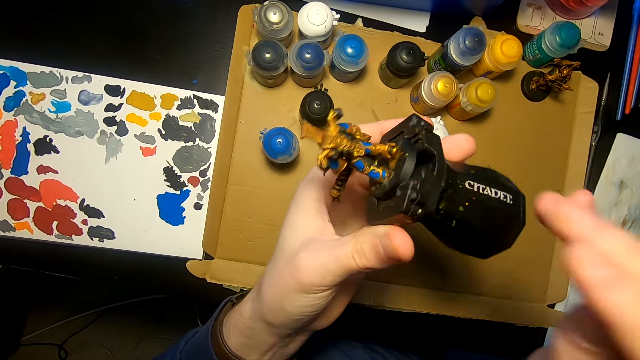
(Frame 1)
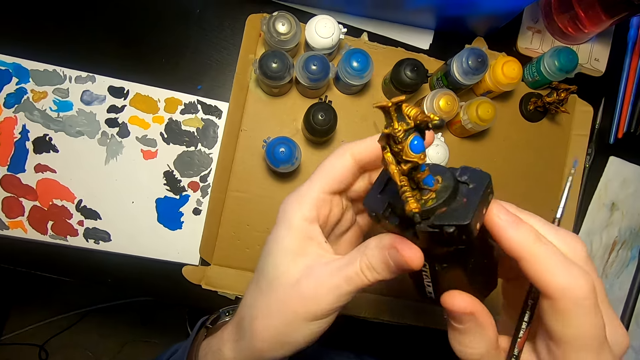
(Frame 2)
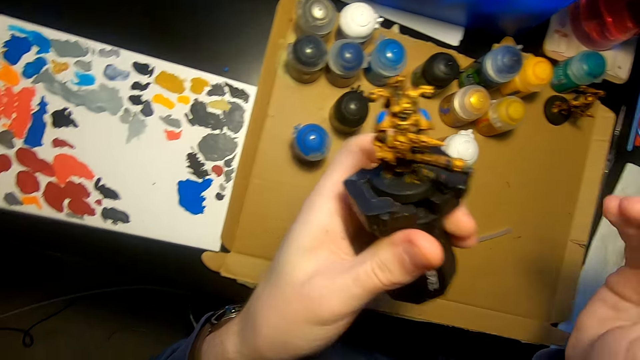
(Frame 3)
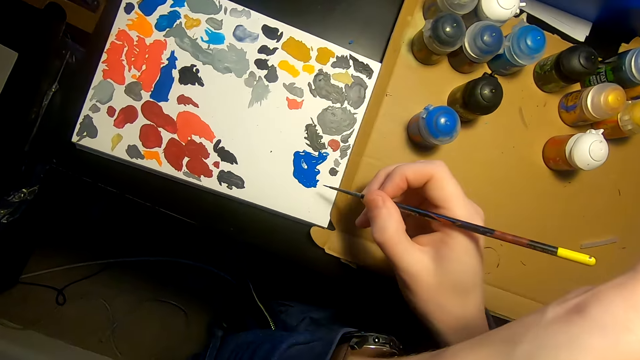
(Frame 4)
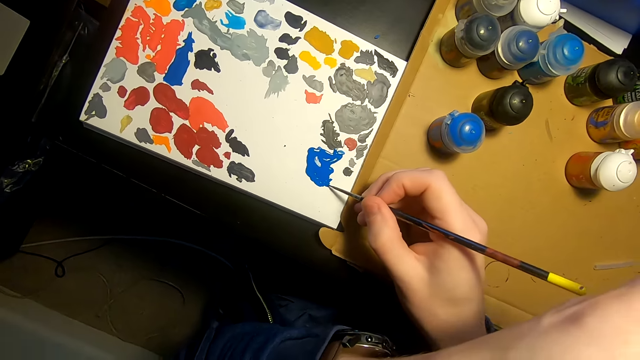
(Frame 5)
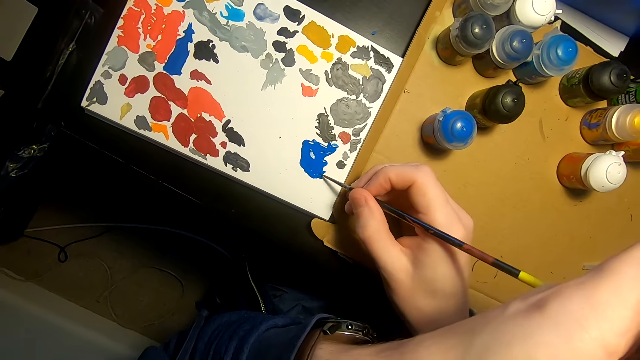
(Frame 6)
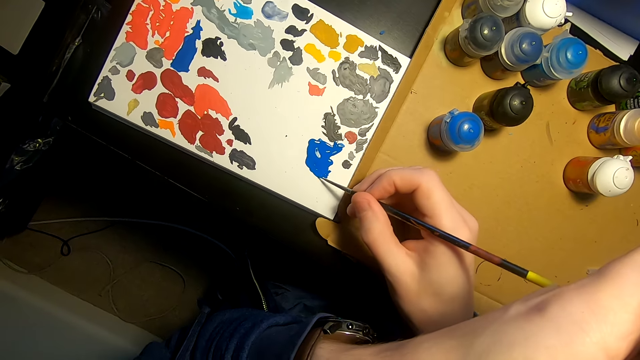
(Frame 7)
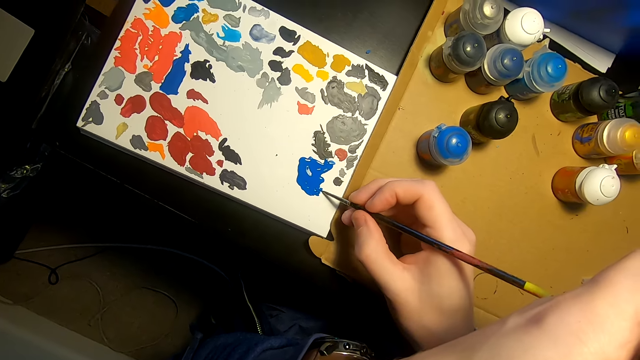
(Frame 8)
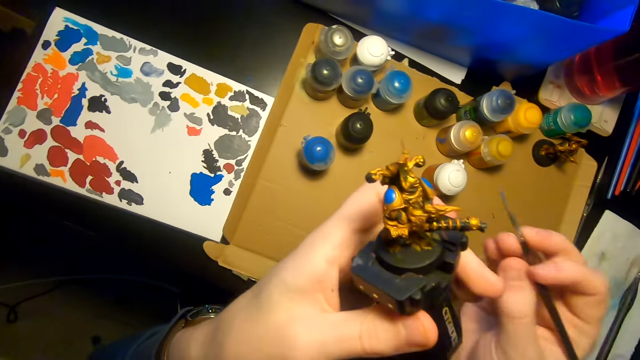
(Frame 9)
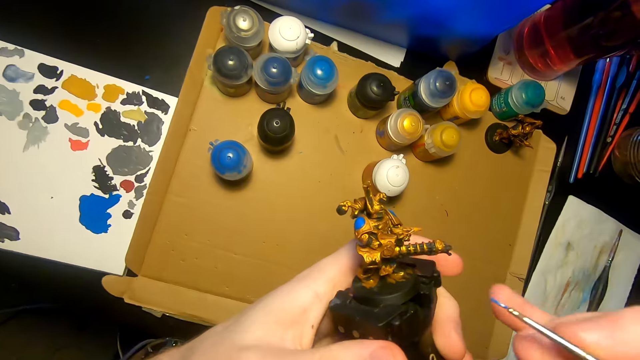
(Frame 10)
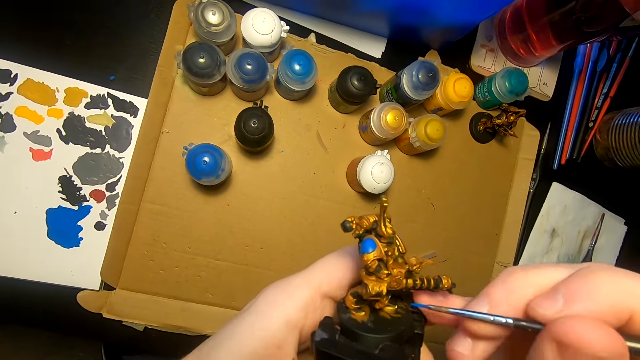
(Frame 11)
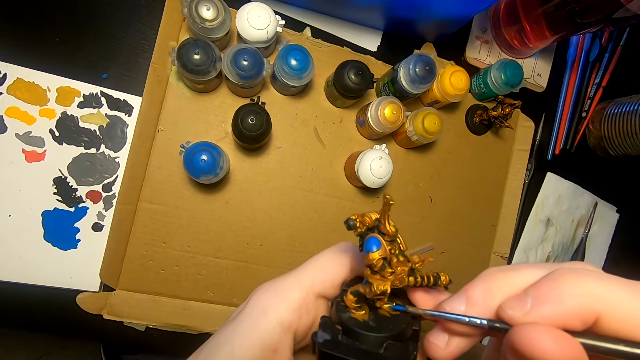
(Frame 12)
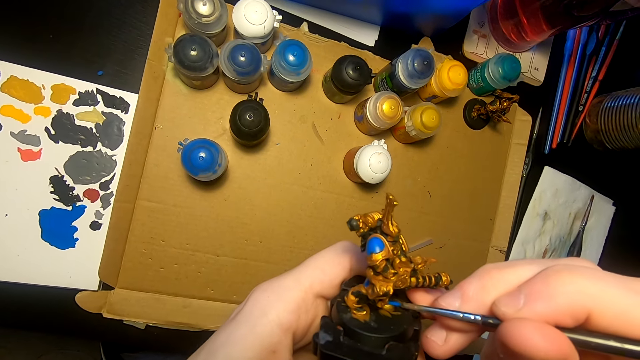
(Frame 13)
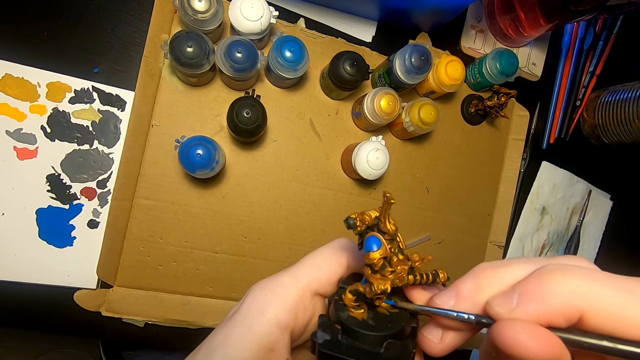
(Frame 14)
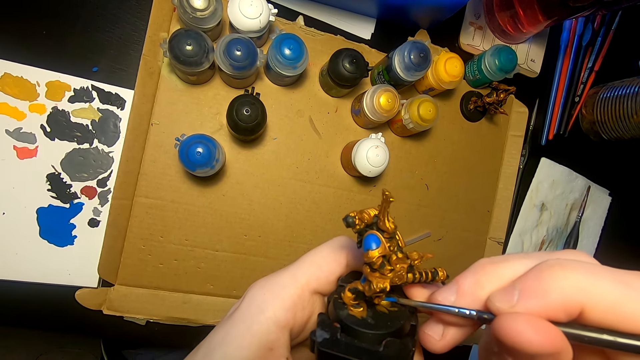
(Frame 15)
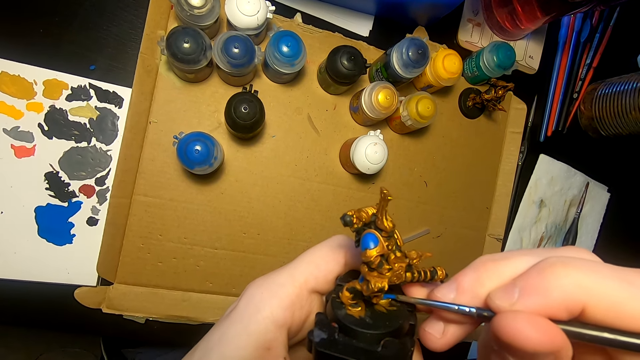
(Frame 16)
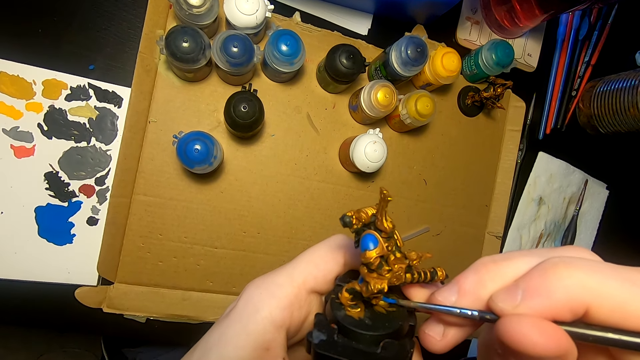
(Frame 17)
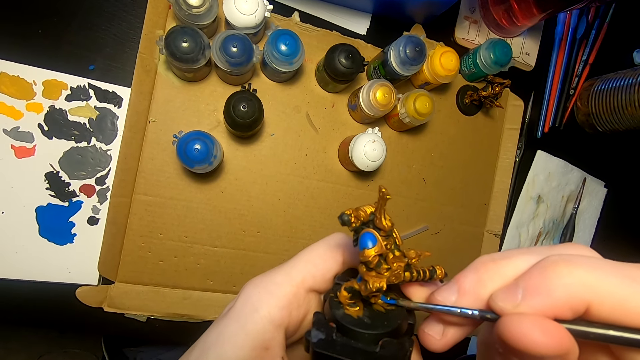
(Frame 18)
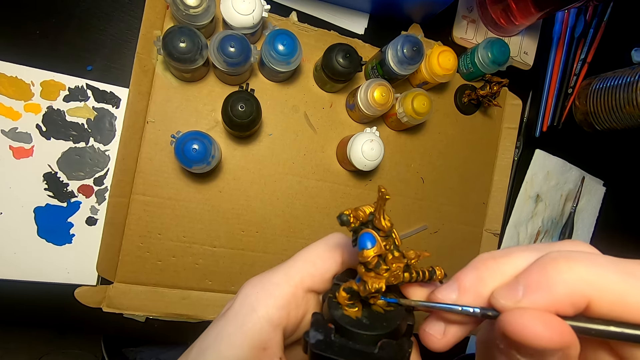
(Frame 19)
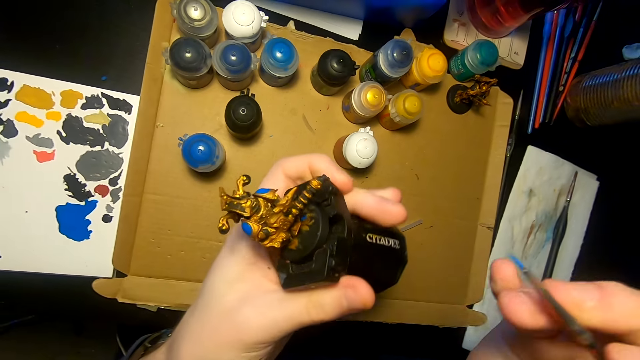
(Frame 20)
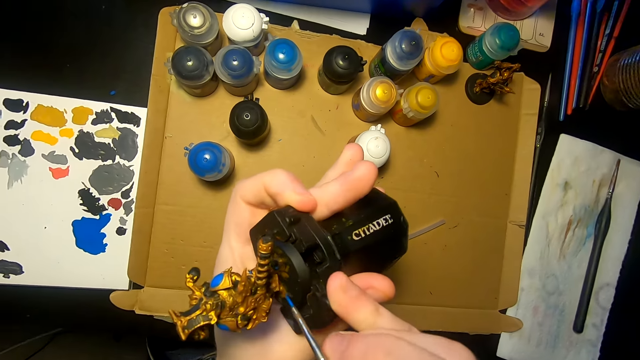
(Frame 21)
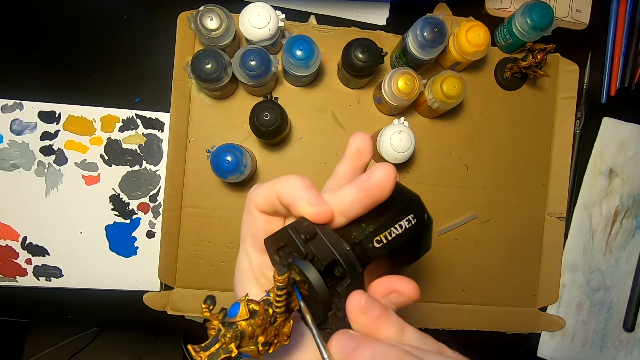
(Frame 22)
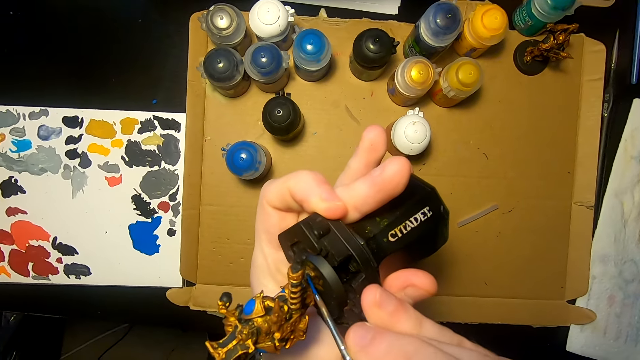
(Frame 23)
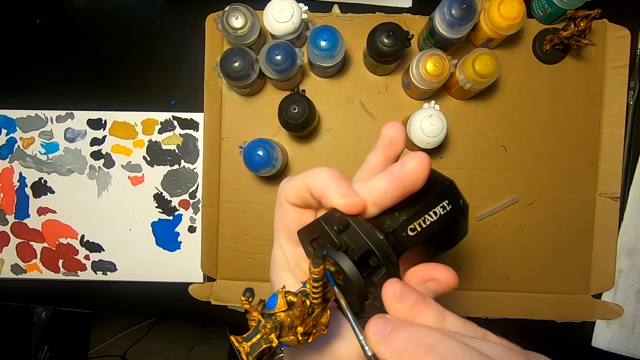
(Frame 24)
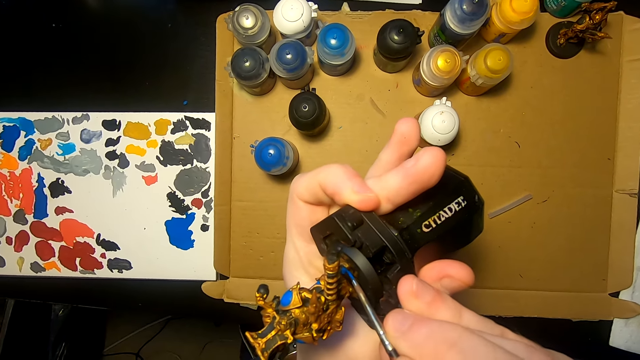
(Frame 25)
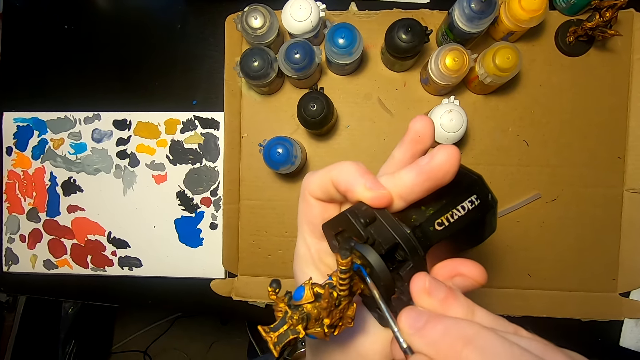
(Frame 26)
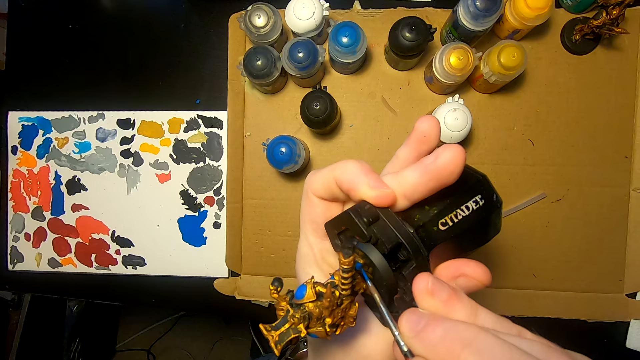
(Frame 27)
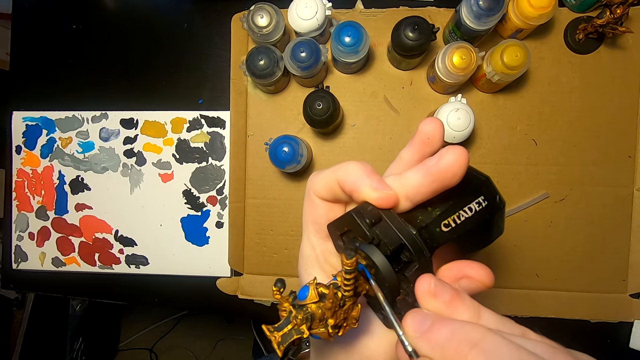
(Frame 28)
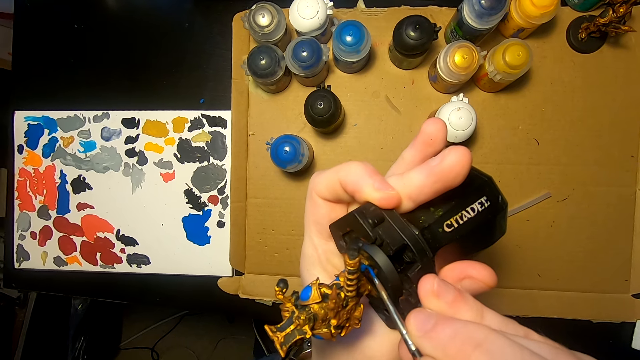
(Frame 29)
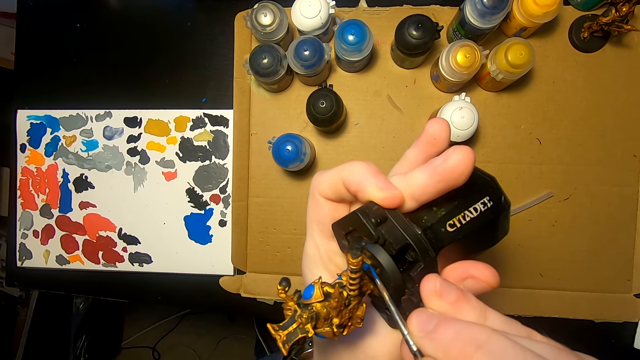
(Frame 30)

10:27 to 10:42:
The camera wearer rotates the model sculpture. They dip the paint brush in the paint. They paint the model sculpture with the paint brush. They turn the model sculpture. They paint the model sculpture with the paint brush.

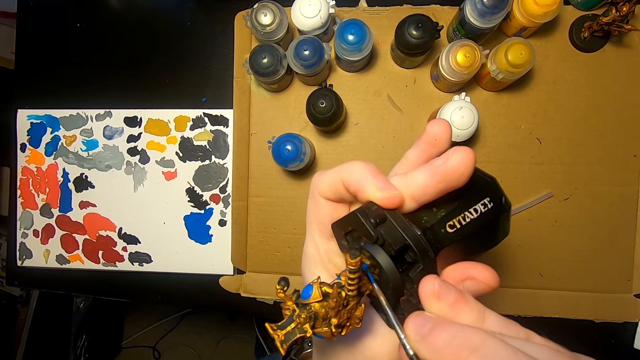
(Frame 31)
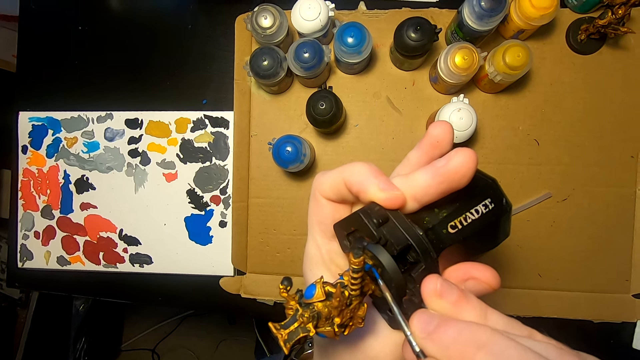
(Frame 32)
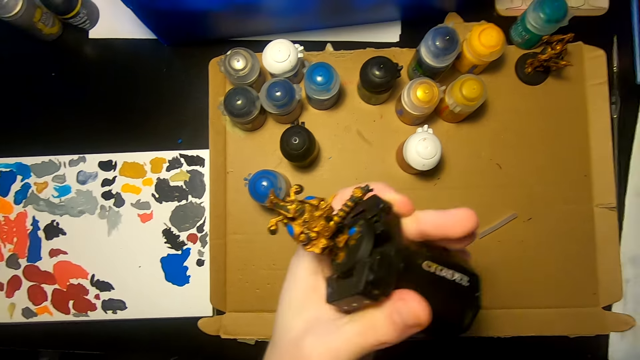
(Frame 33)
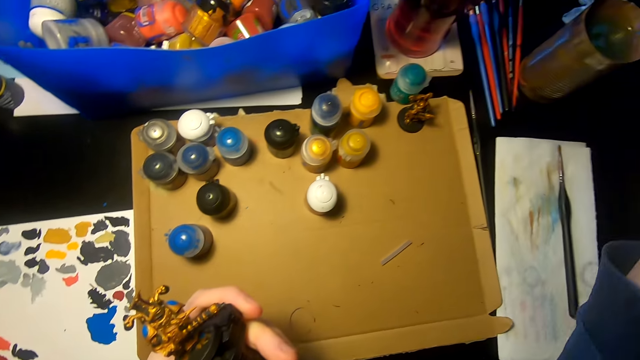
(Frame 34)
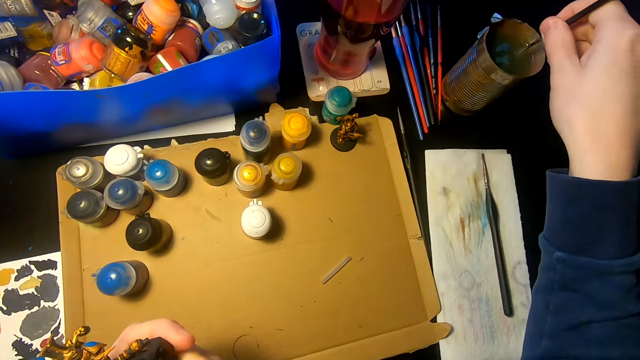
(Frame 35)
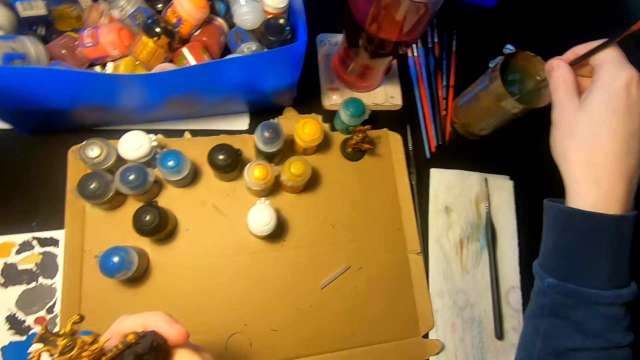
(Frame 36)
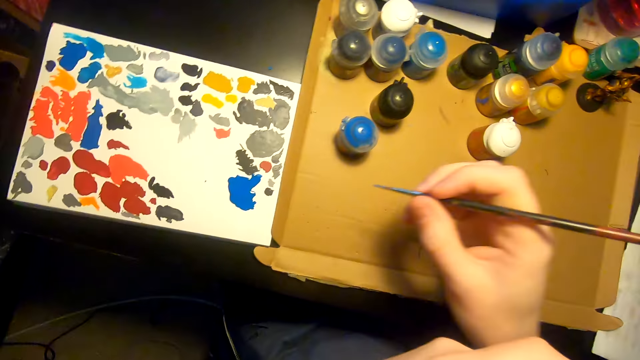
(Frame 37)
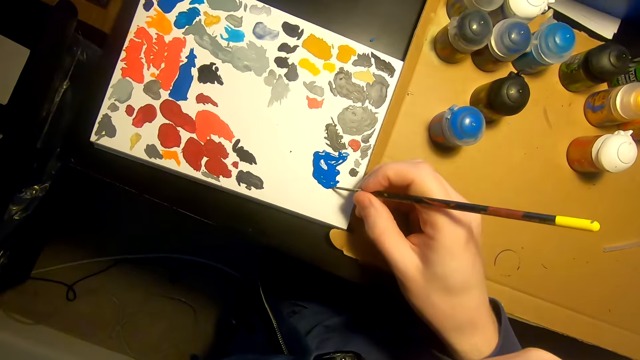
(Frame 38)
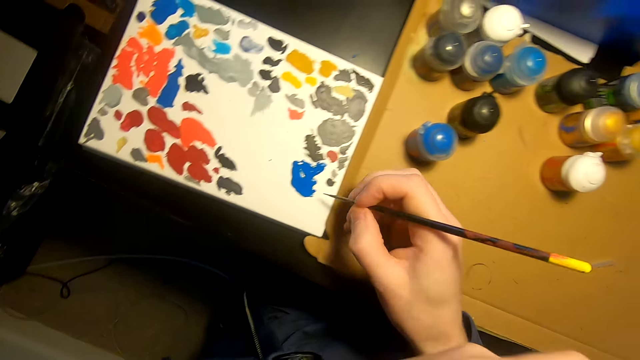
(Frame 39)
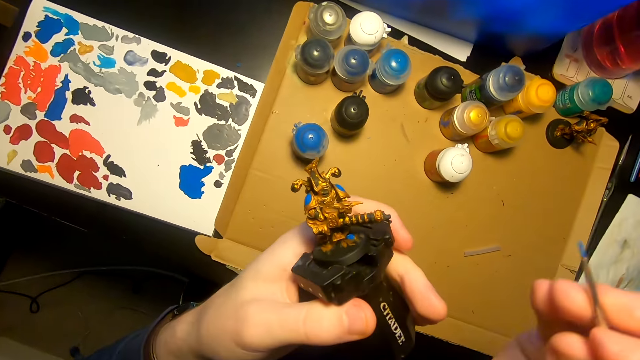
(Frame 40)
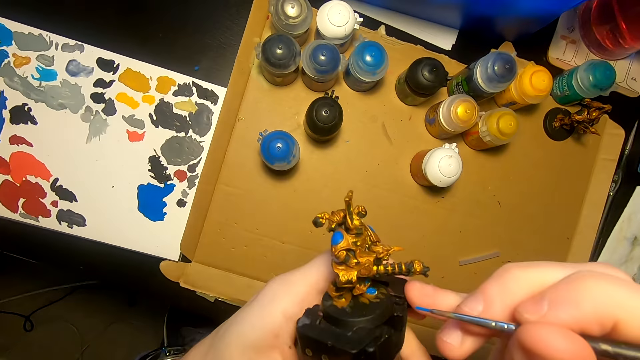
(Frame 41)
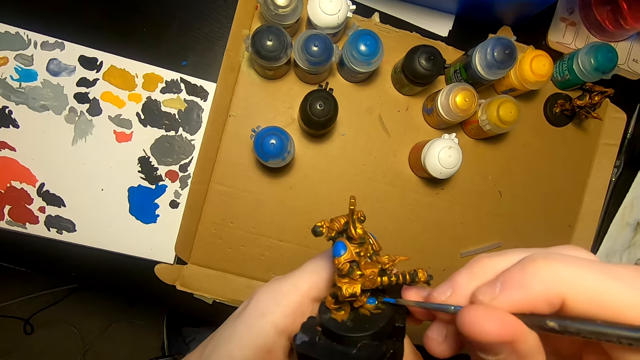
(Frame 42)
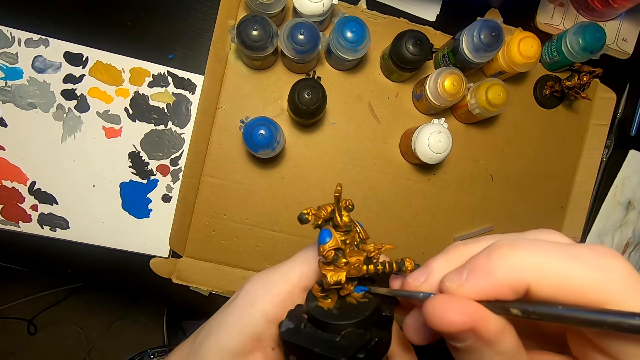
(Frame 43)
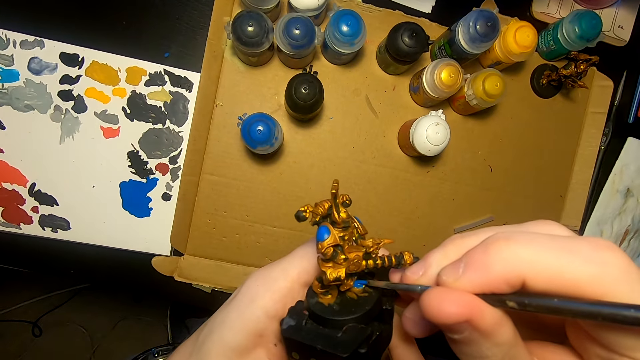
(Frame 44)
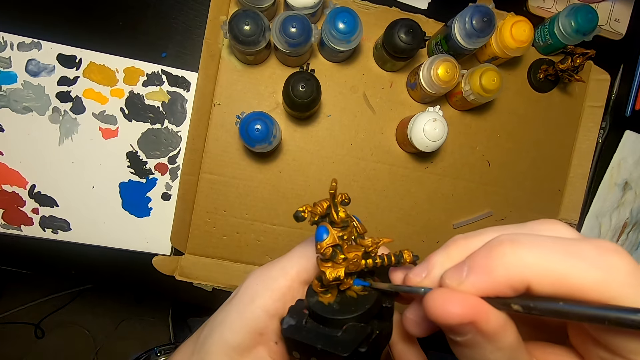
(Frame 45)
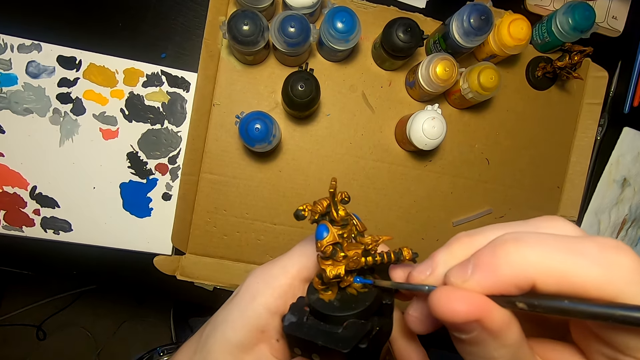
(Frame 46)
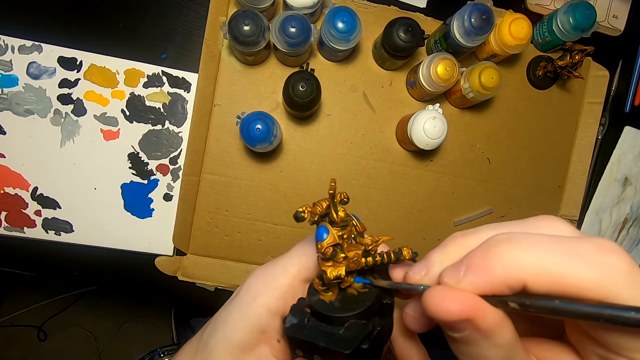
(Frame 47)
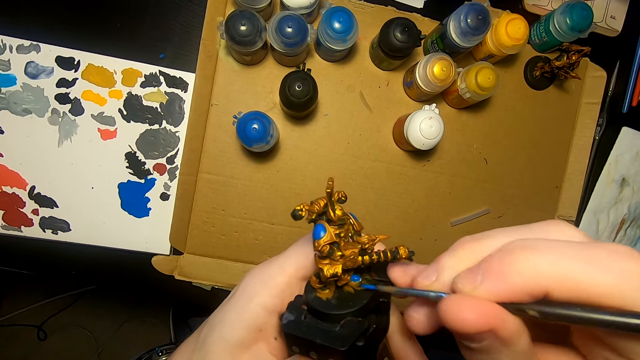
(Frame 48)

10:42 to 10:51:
The camera wearer dips the paint brush in a tin of water. They dip the paint brush in the paint. They paint the model sculpture with the paint brush.
